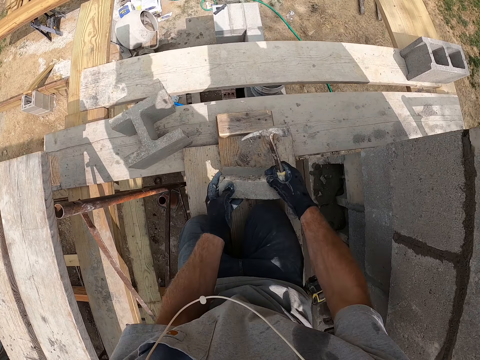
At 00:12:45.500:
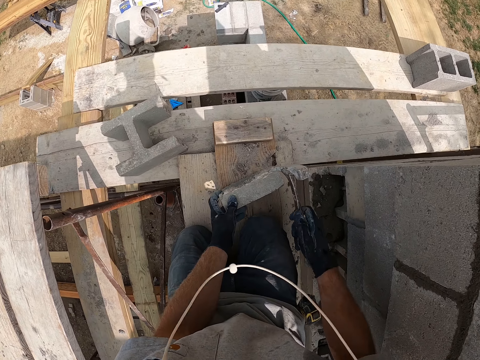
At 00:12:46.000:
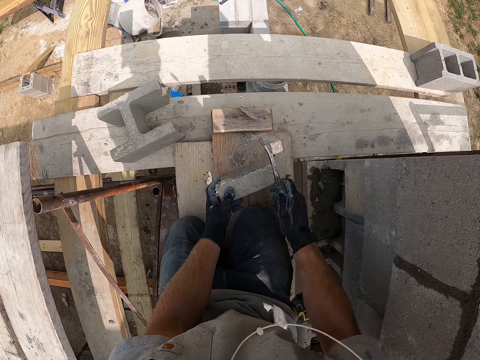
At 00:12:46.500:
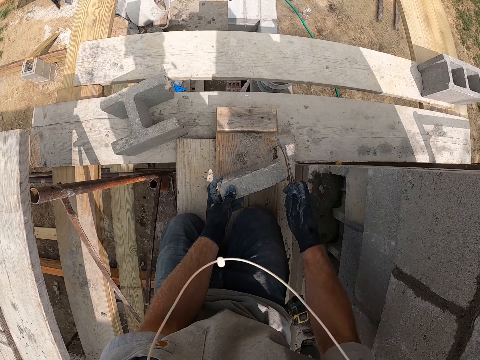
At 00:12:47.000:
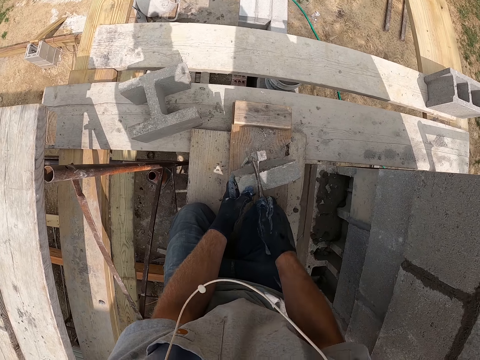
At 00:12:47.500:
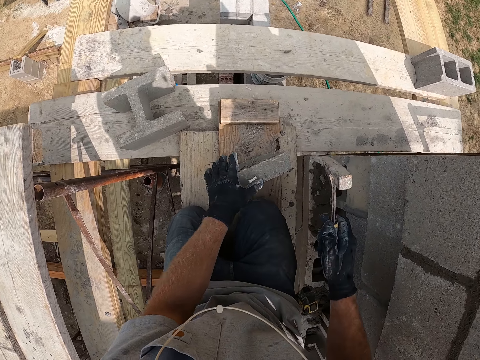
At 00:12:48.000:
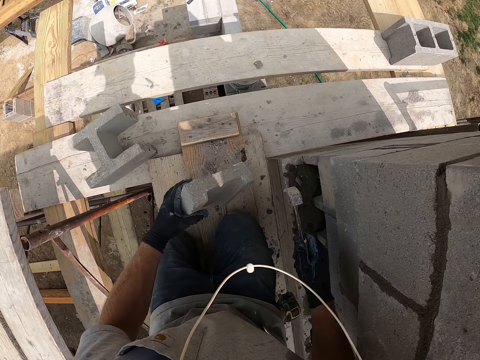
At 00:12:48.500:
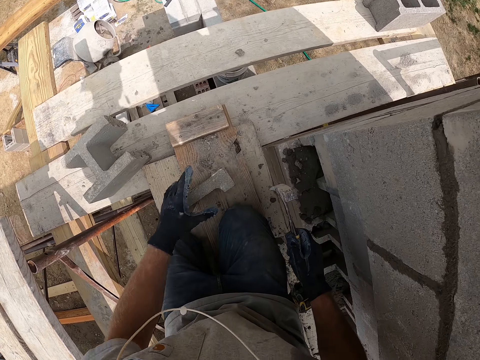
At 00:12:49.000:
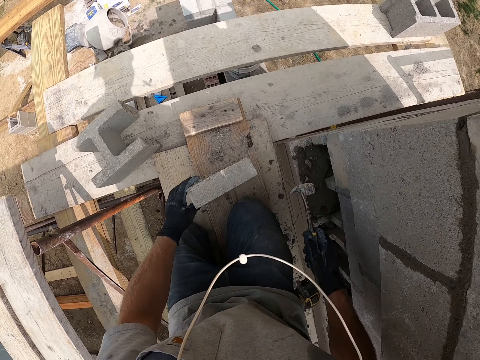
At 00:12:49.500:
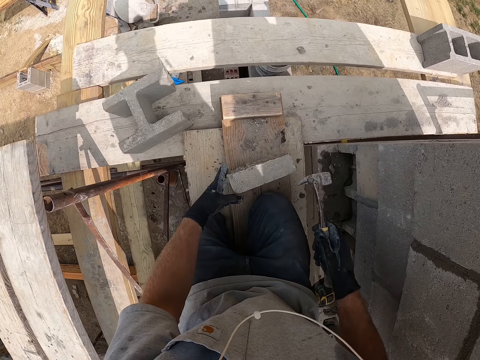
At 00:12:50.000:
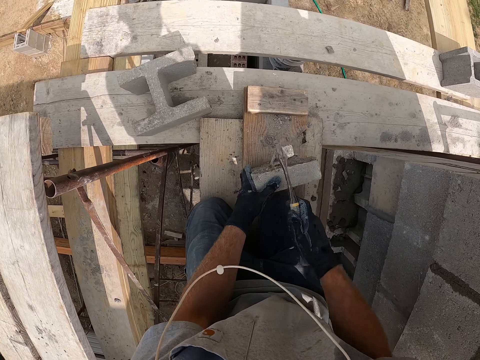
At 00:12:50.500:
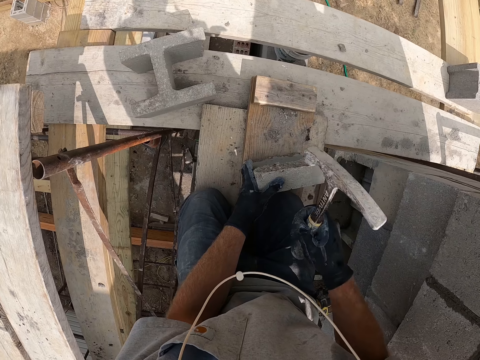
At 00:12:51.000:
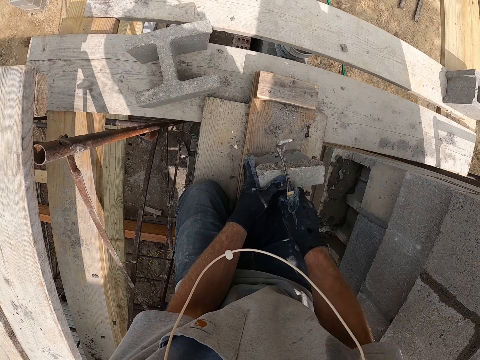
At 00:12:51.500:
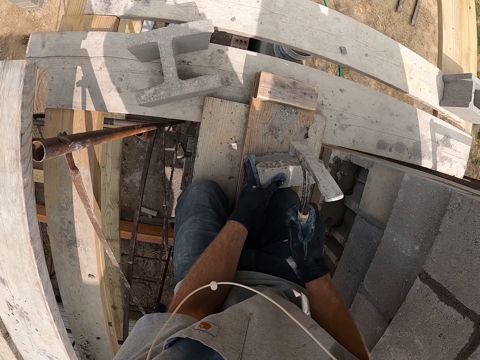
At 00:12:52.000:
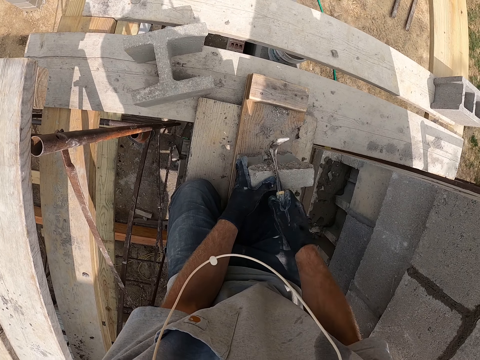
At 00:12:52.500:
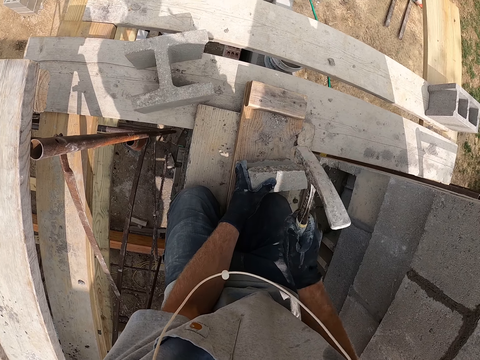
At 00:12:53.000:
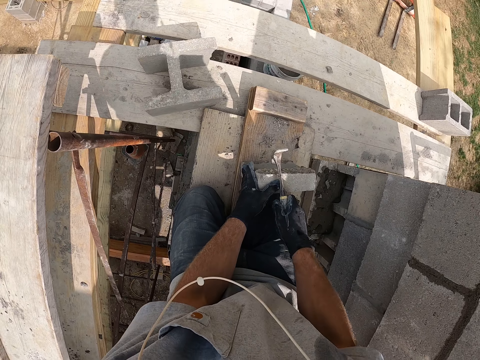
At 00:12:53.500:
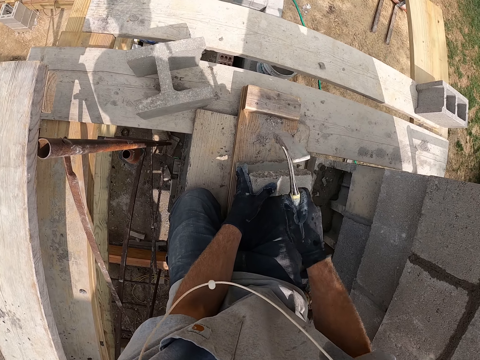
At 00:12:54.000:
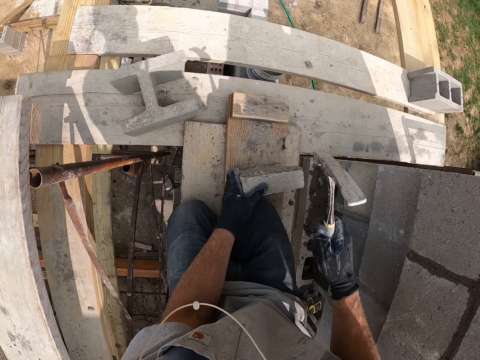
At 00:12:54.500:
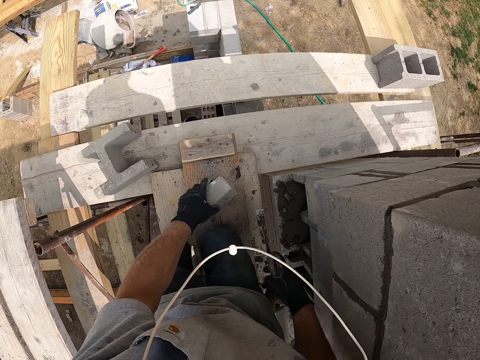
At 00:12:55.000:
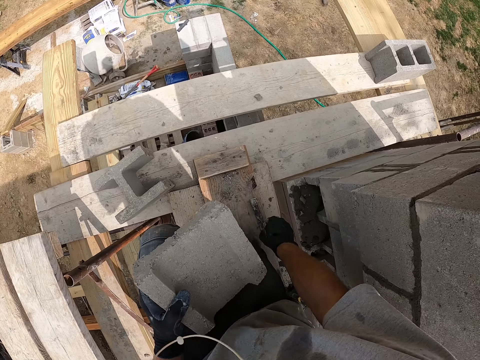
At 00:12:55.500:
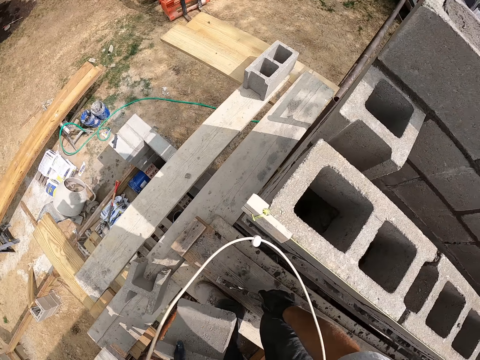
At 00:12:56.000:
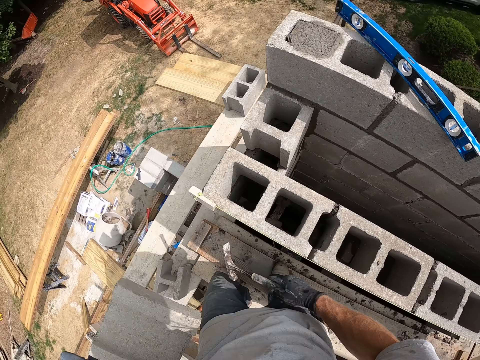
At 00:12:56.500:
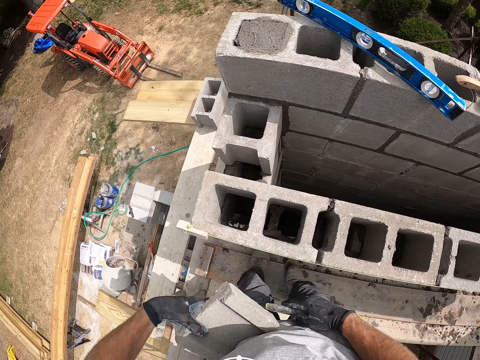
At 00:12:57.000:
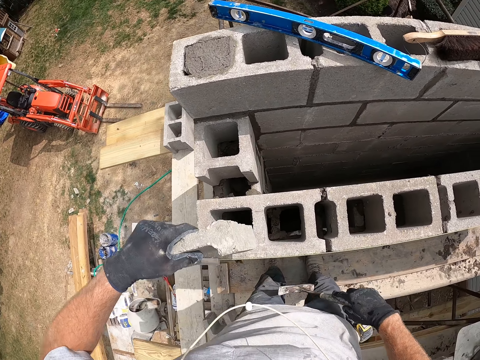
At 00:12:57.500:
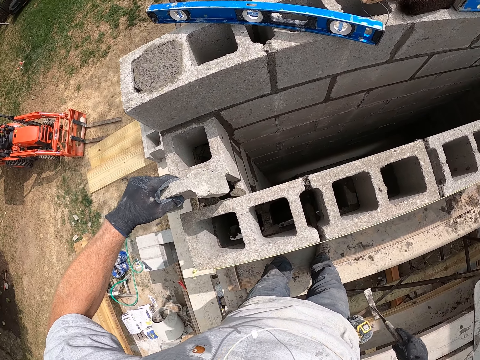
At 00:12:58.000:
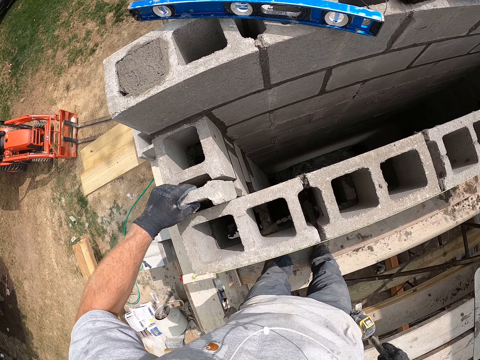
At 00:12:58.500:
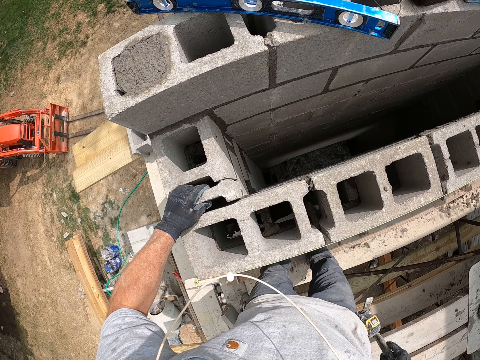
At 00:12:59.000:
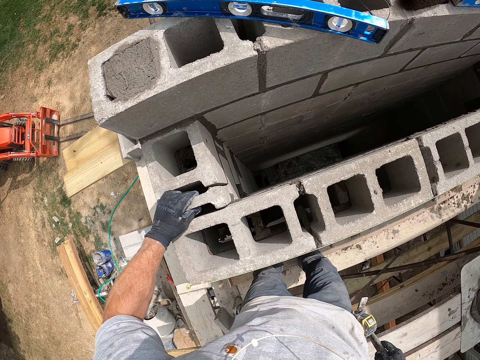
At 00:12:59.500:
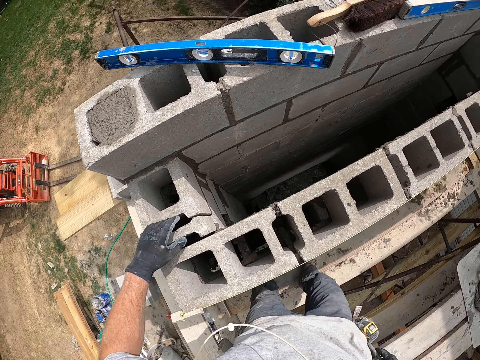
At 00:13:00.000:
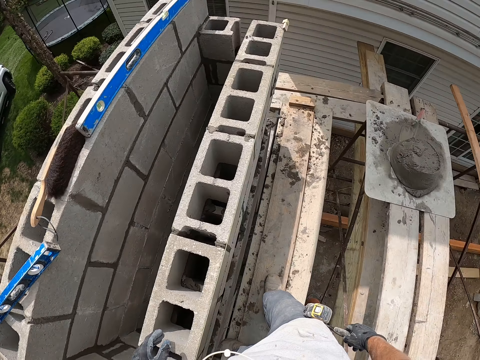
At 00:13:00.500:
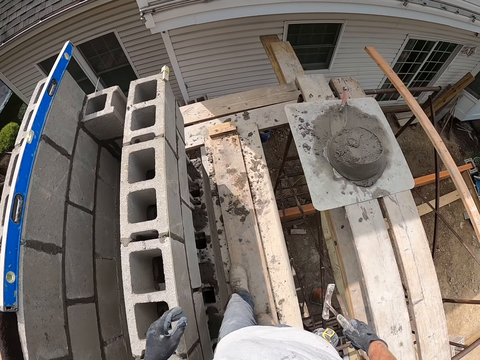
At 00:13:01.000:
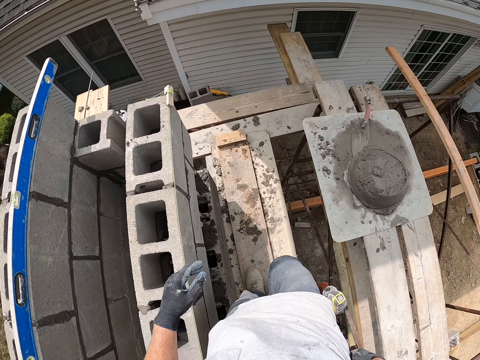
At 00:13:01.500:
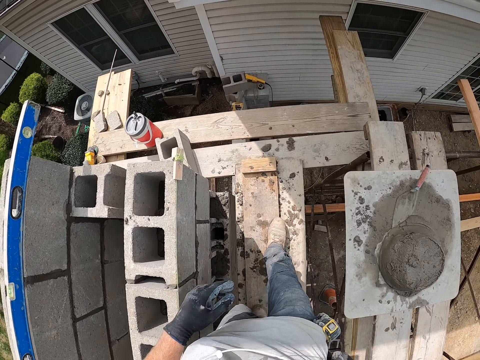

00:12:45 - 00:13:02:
The camera wearer drops the concrete block on the wooden surface. They hit the concrete block with the hammer. They turn the concrete block on the wooden plank. They hit the concrete block with the hammer. They pick up a piece of the block. They get up. They put the piece of the block on a chest. They fix the concrete block in the concrete wall. They put the piece of the block between blocks. They walk on a piece of timber.

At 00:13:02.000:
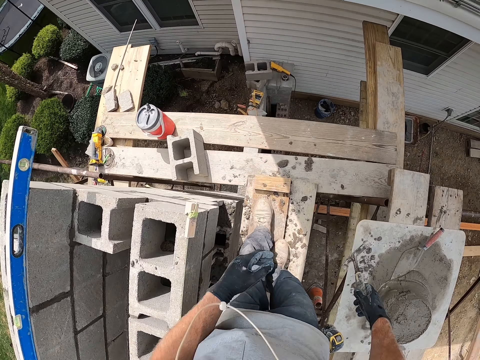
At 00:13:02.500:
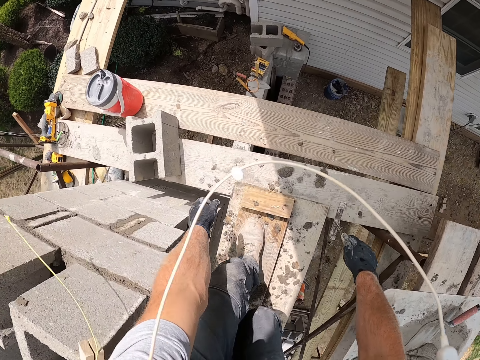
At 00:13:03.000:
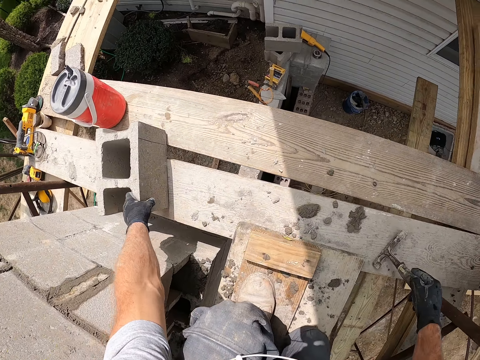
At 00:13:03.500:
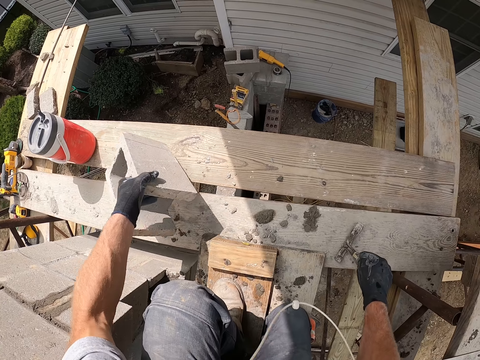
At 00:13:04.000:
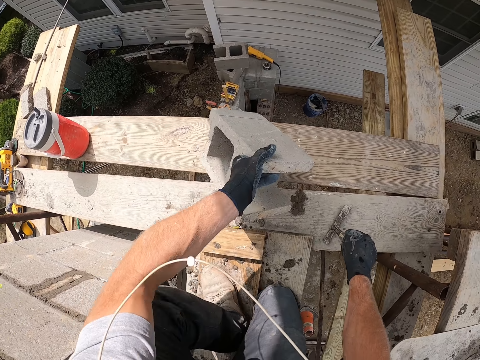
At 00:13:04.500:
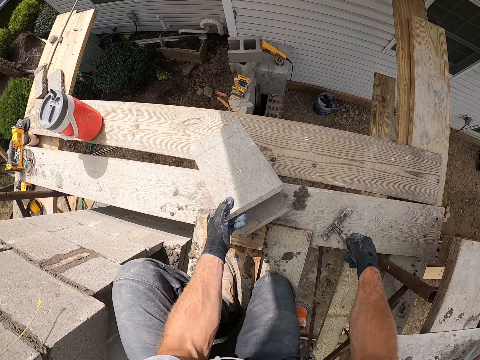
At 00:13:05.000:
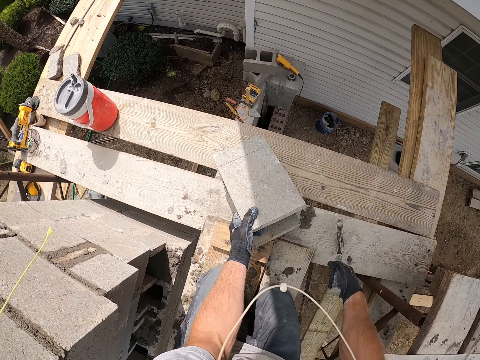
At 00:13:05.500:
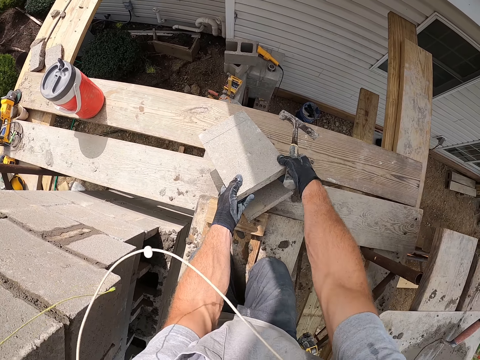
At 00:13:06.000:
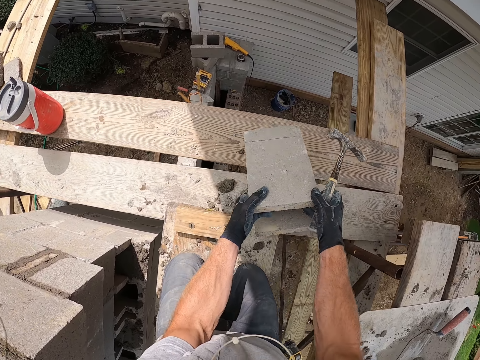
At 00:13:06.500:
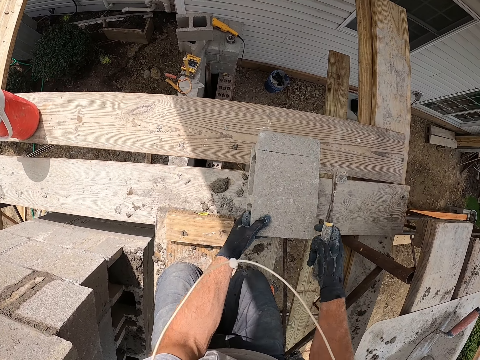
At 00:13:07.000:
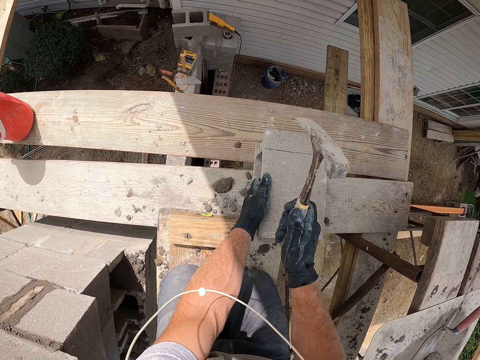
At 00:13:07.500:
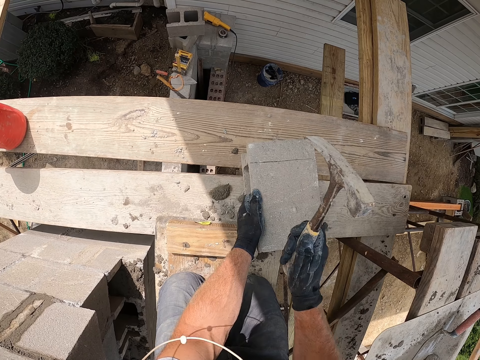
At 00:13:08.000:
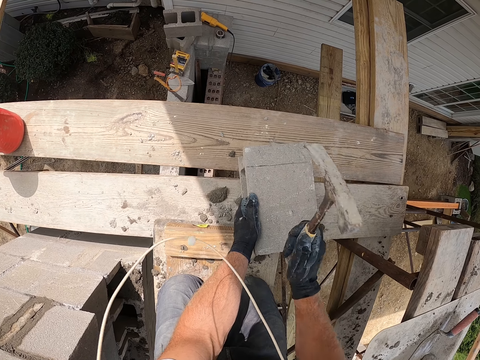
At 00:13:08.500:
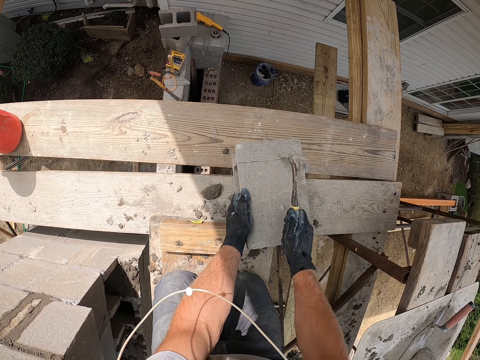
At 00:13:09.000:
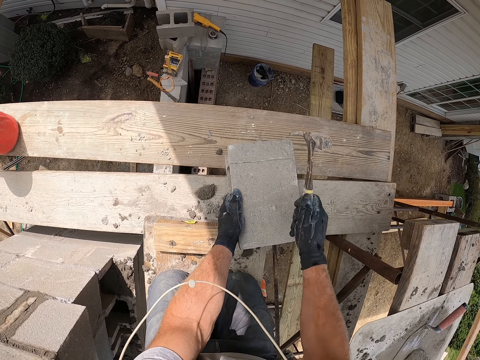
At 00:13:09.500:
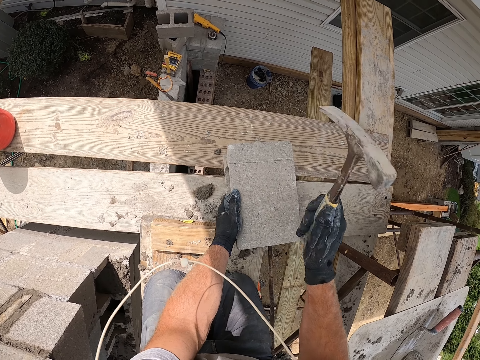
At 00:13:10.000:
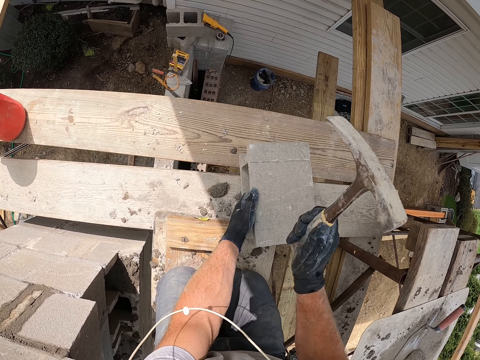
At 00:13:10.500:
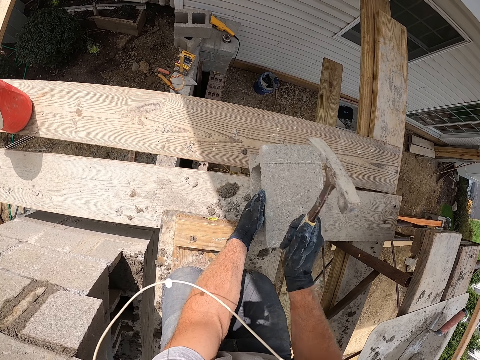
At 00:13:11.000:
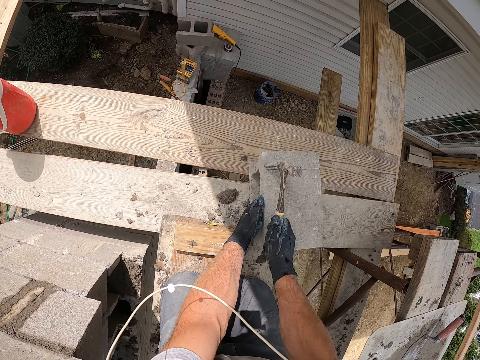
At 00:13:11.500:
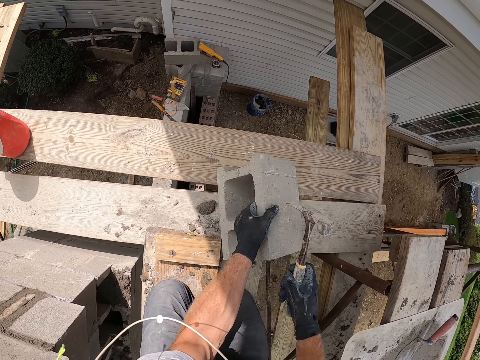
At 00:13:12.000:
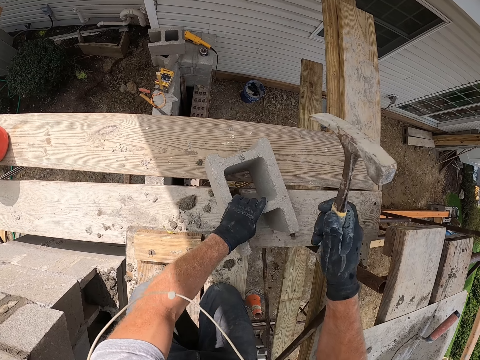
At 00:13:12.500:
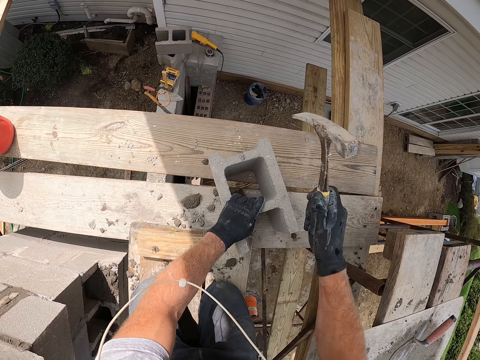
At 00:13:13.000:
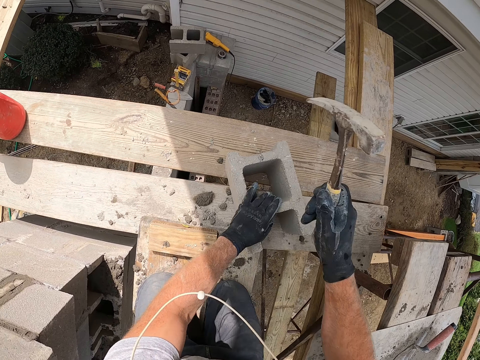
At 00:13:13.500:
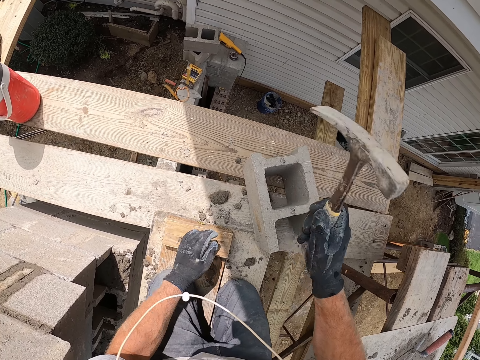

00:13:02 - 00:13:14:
The camera wearer picks up a block. They move the concrete block on the wooden plank. They drop the block. They drop it again. They hit the concrete block with the hammer. They turn the block. They strike the block with the hammer.
